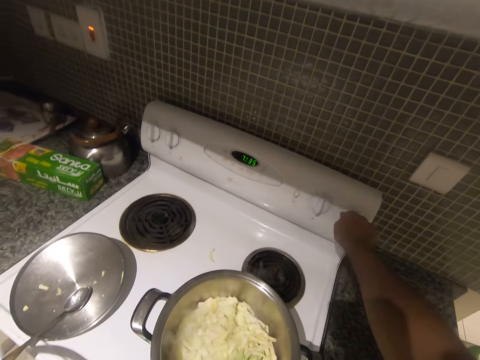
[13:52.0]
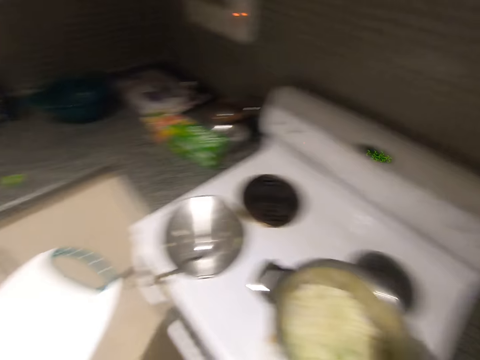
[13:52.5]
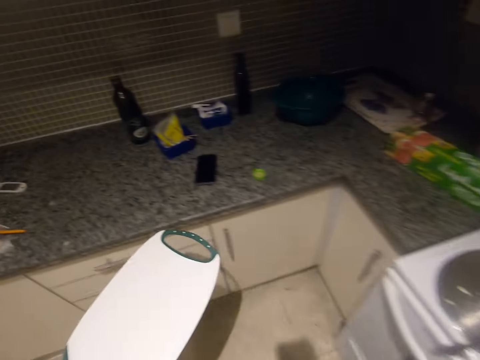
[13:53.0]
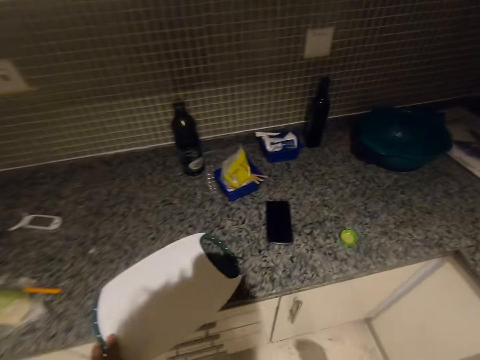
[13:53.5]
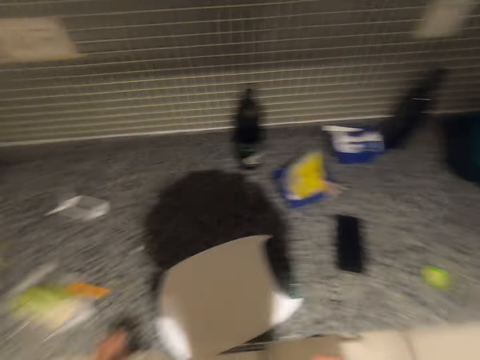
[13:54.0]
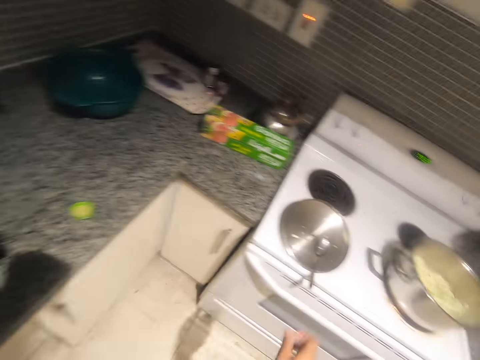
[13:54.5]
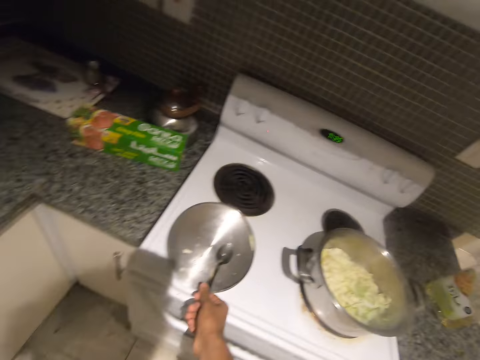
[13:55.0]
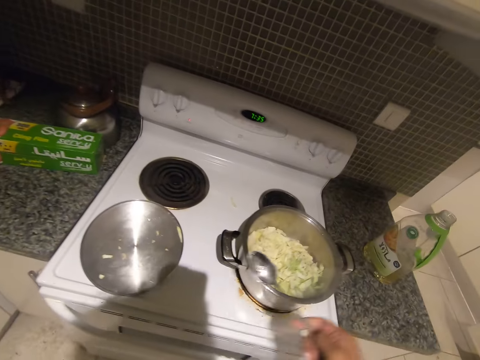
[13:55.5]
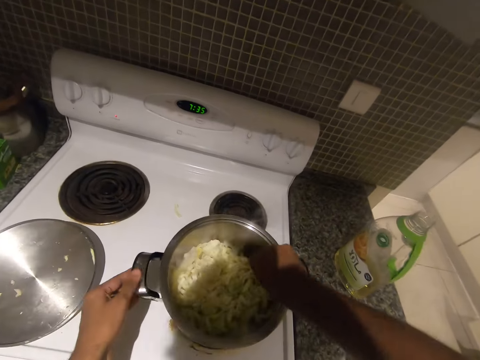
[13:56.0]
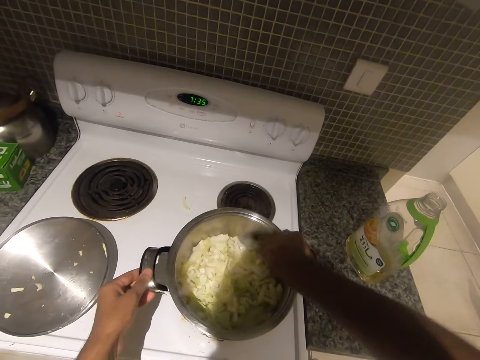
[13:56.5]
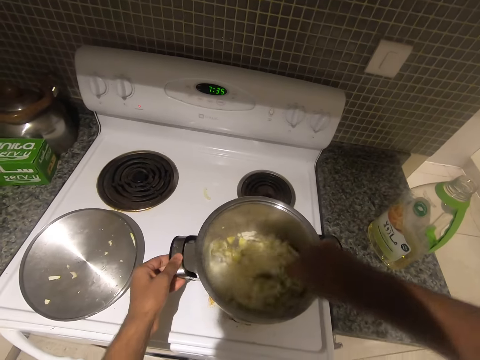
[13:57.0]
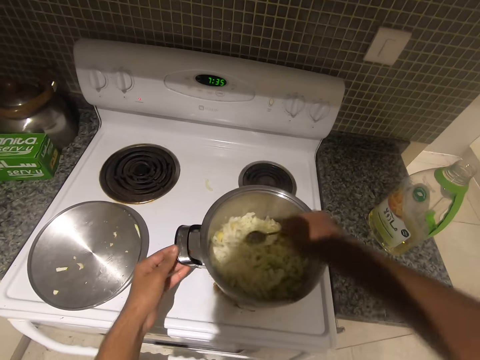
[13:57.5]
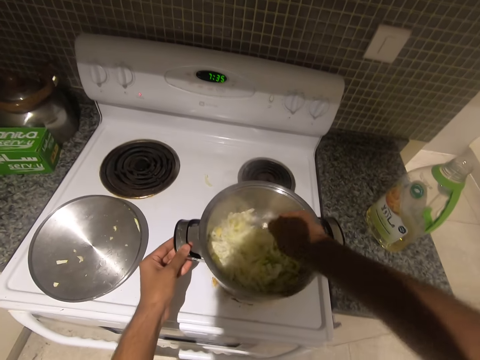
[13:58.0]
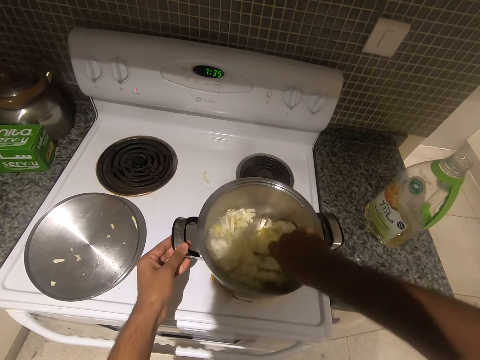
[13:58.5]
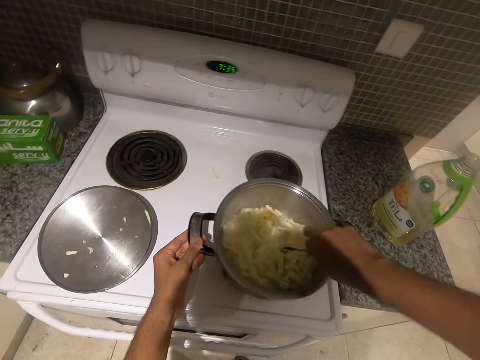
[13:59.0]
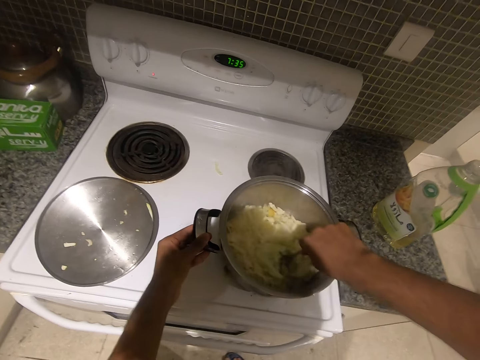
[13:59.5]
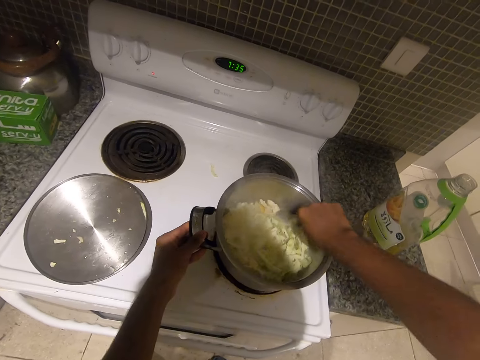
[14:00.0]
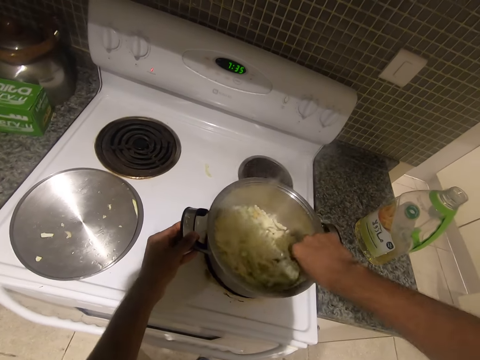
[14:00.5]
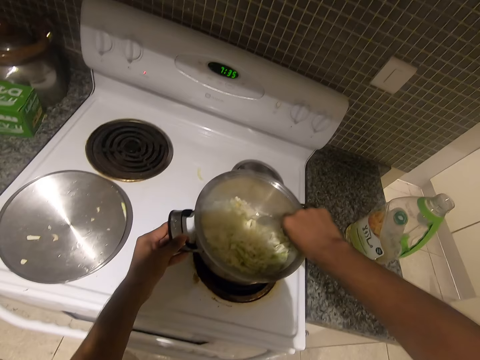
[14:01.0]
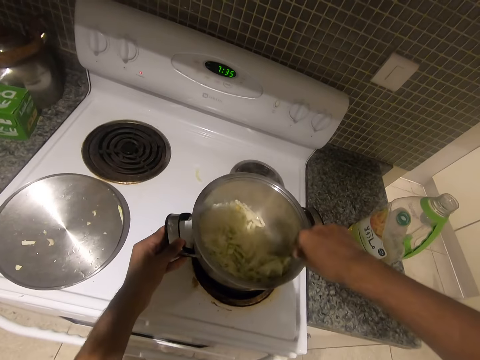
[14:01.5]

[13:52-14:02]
The camera wearer turns a switch on an electric cooker with his right hand. He drops a tray on a kitchen cabinet with his left hand. He picks up a spoon with his right hand from a pot cover. He holds a pot on the electric cooker with his left hand. He turns the food in the pot with the spoon in his right hand.

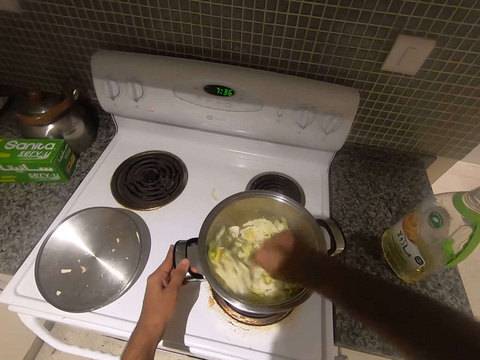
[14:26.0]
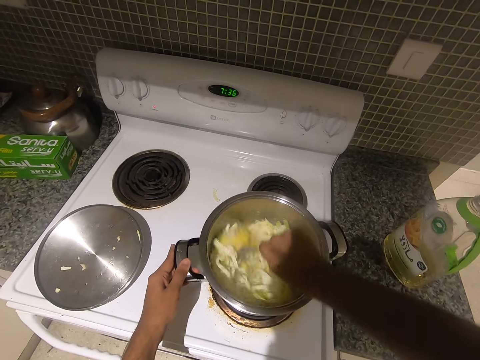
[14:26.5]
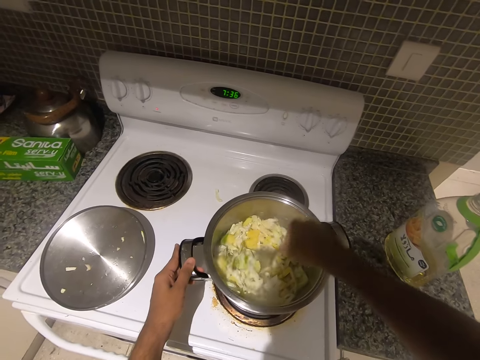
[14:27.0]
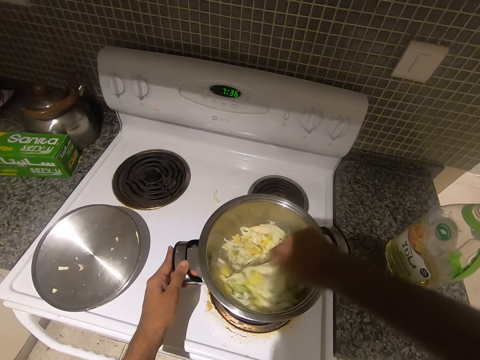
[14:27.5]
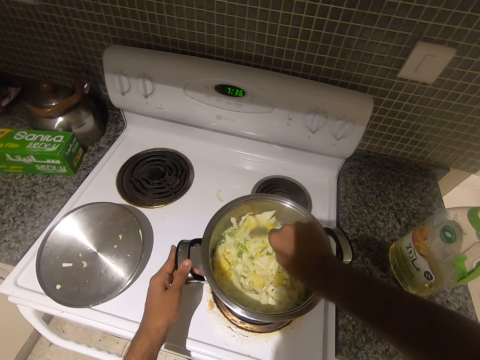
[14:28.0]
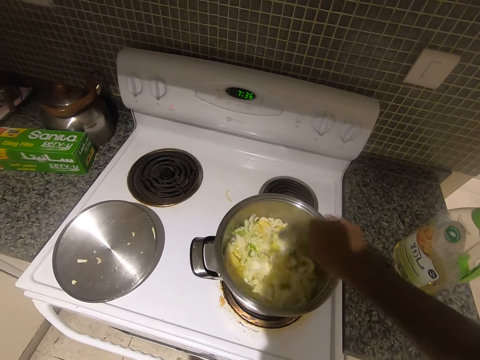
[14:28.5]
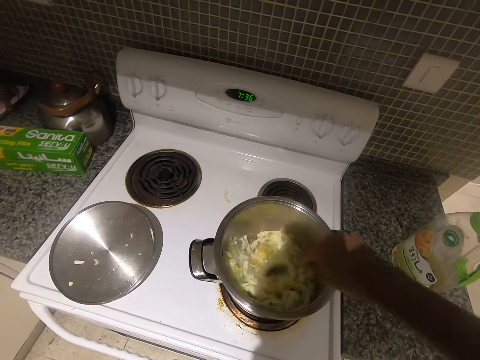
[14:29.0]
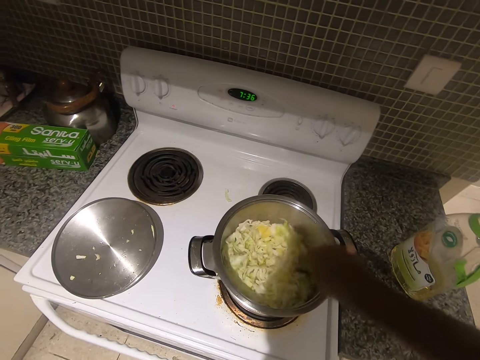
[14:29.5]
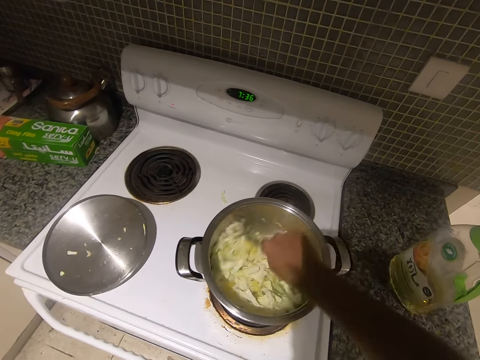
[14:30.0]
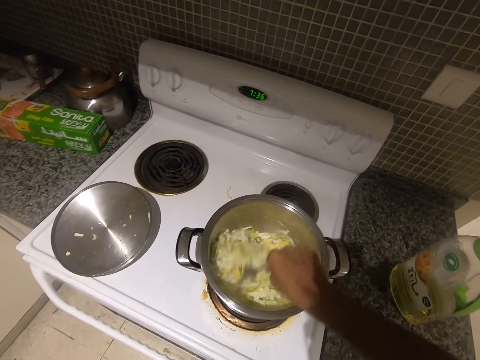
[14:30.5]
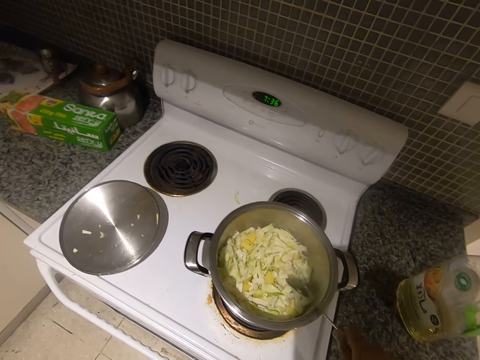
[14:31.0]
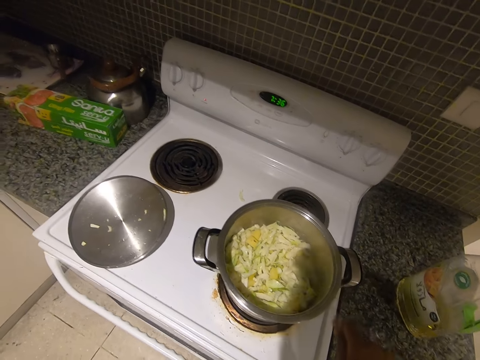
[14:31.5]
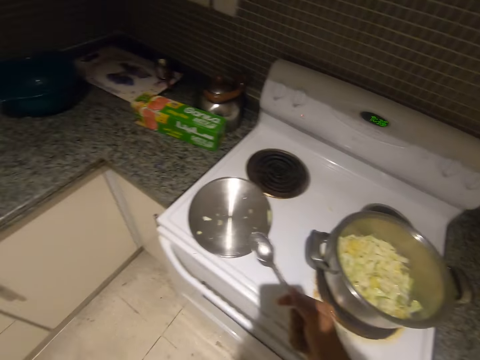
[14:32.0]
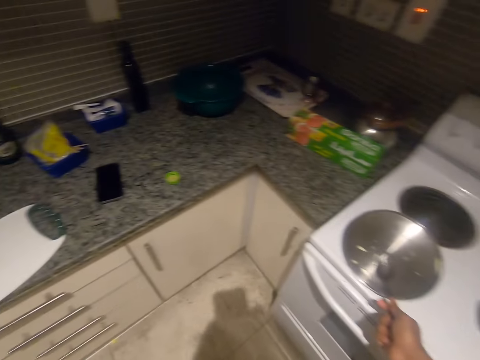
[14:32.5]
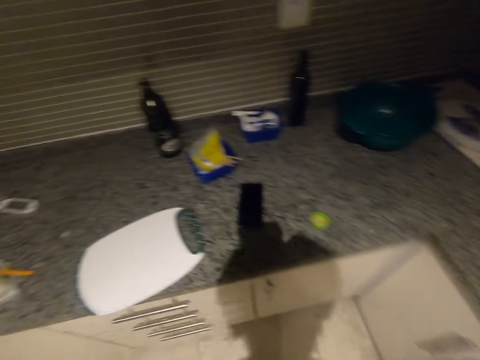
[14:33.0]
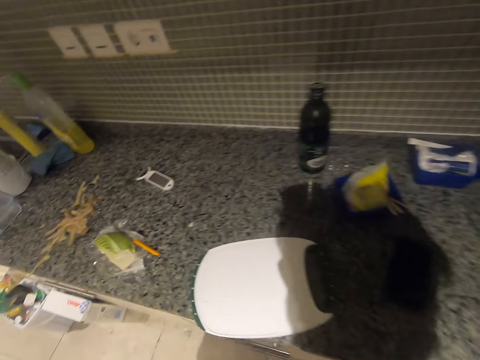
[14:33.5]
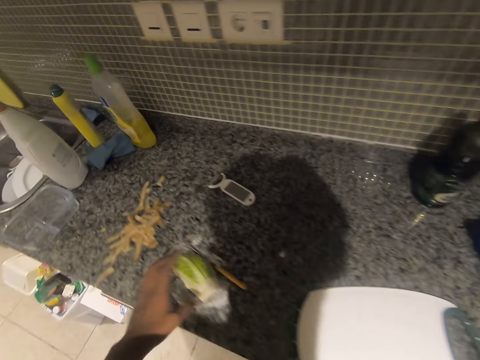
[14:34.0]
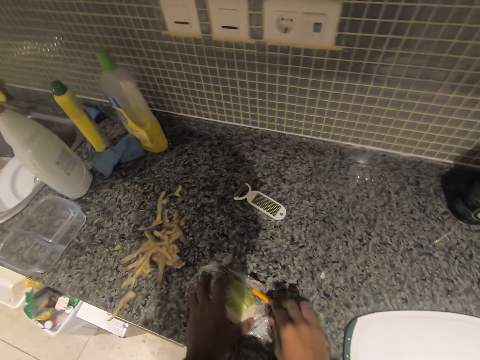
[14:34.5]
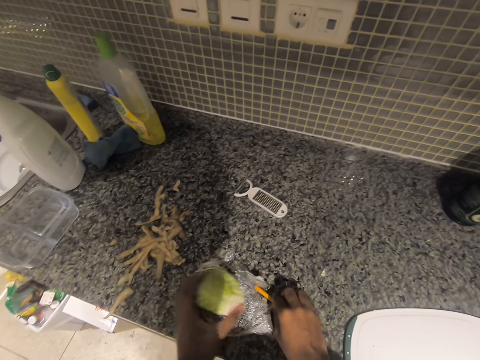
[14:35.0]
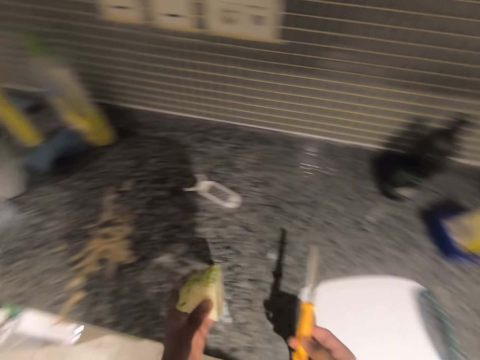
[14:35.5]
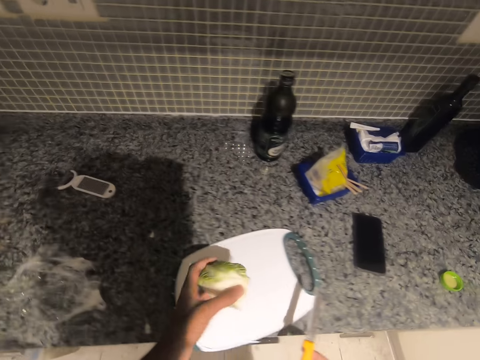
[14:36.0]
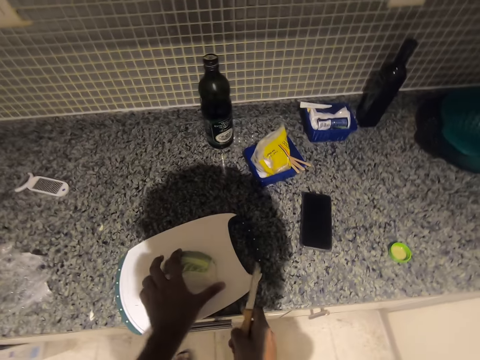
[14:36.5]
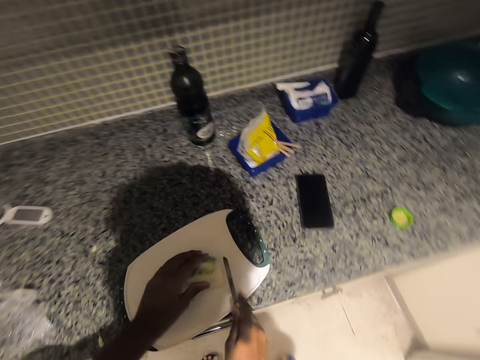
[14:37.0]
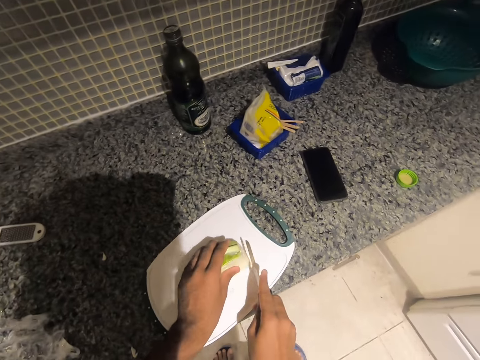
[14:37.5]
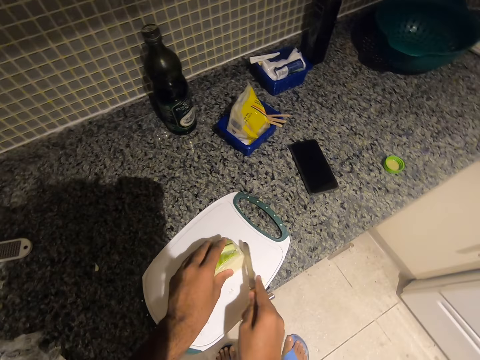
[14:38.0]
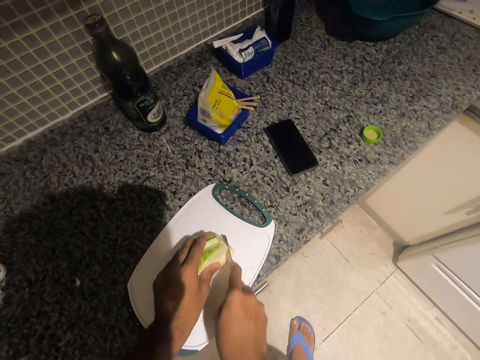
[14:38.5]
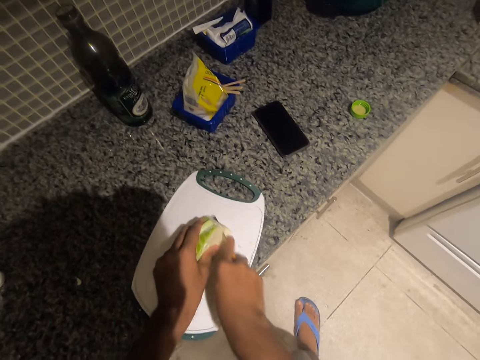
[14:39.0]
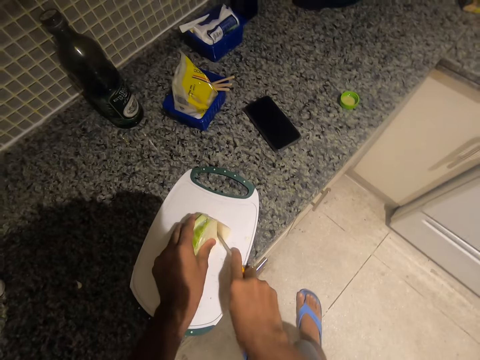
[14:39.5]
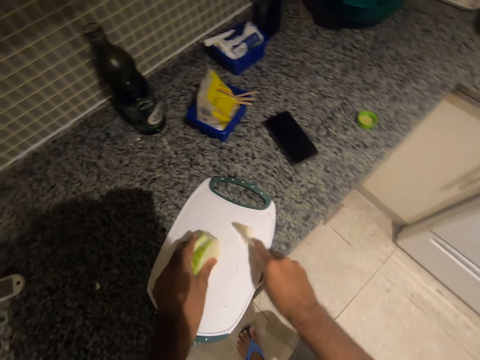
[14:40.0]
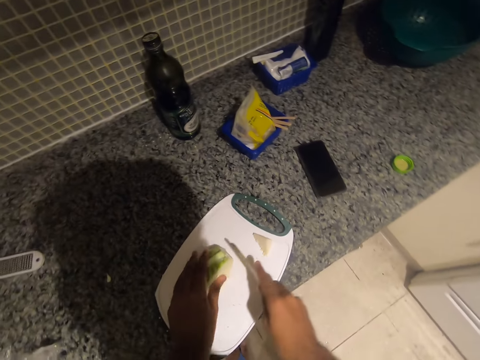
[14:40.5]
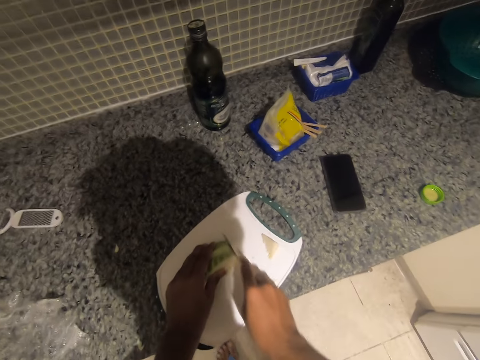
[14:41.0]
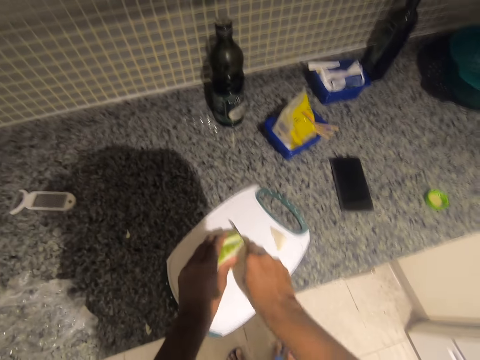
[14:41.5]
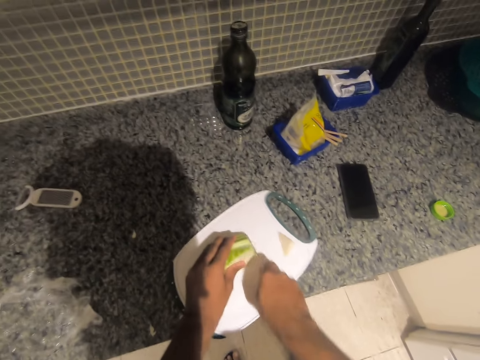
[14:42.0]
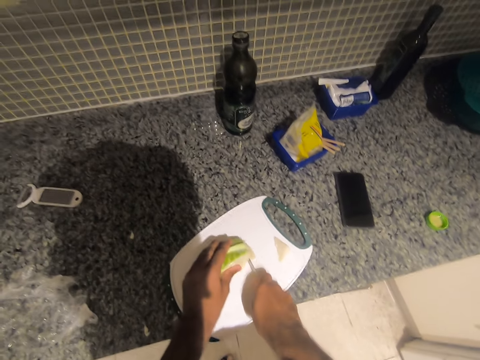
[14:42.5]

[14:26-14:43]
The camera wearer removes his left hand from the pot handle. He hits the spoon on the edge of the pot with his right hand. He drops the spoon on the pot cover with his right hand. He picks up a piece of cabbage with his left hand. He picks up a knife with his right hand. He places the cabbage in a plate with his left hand. He slices the cabbage with the knife in his right hand.
